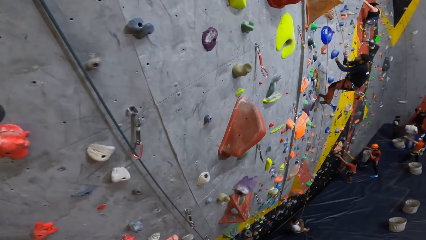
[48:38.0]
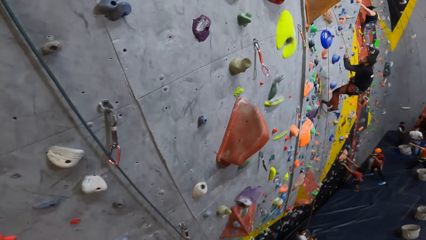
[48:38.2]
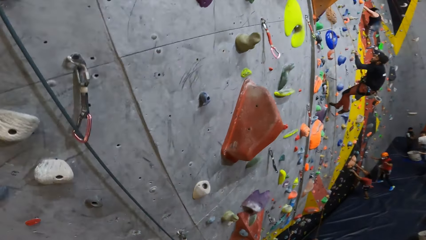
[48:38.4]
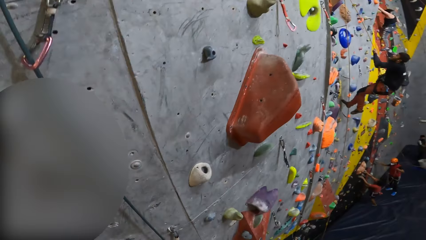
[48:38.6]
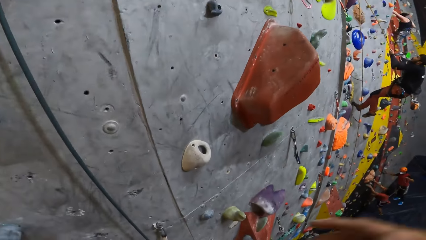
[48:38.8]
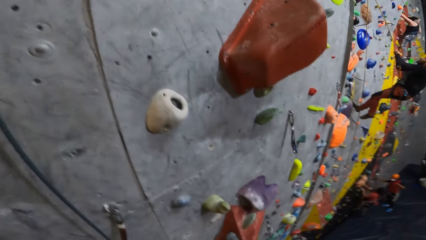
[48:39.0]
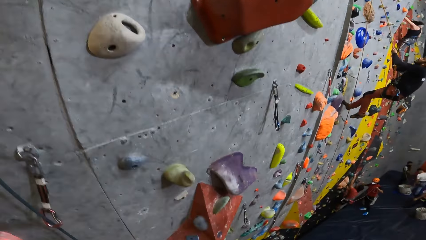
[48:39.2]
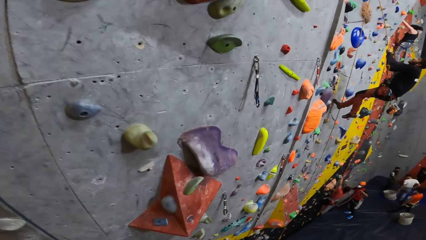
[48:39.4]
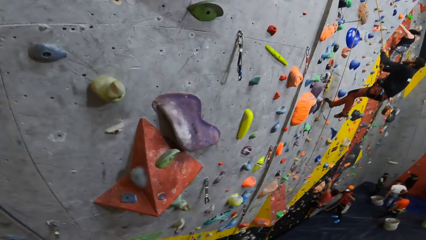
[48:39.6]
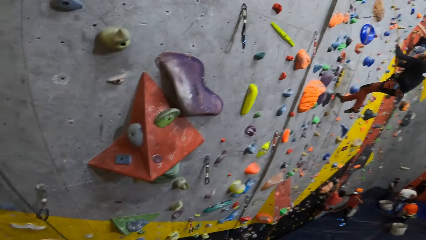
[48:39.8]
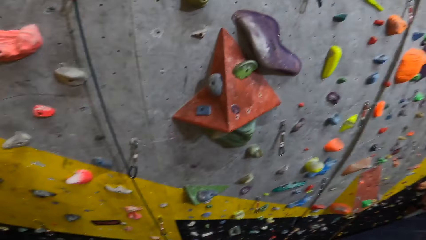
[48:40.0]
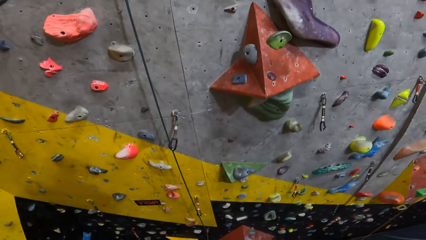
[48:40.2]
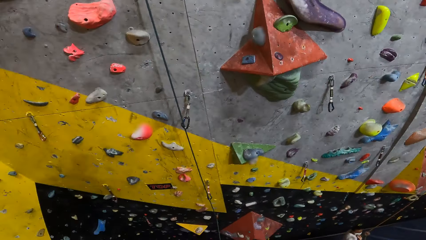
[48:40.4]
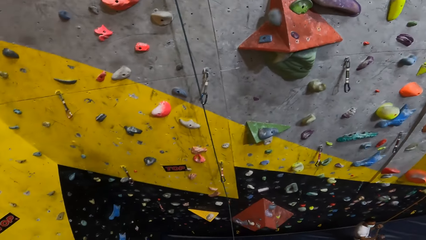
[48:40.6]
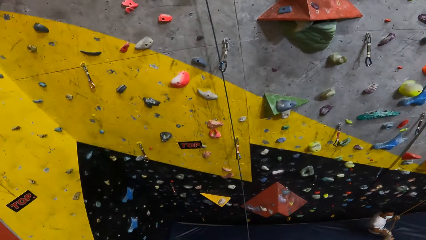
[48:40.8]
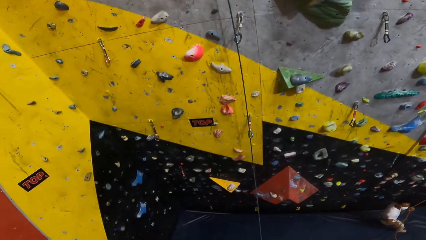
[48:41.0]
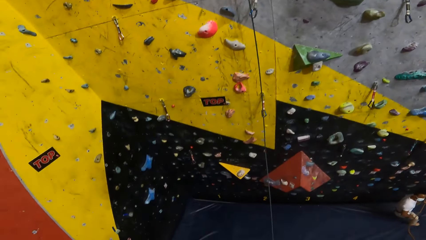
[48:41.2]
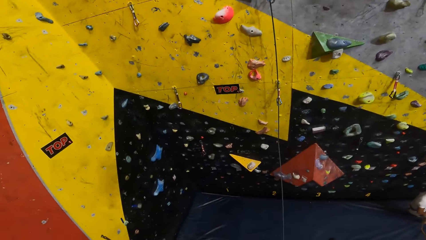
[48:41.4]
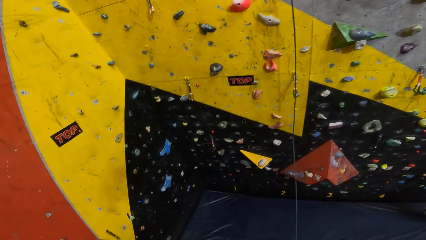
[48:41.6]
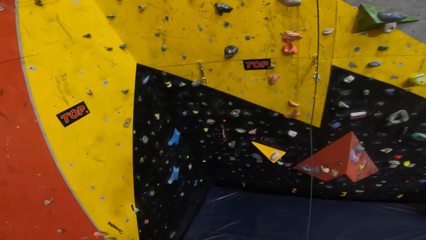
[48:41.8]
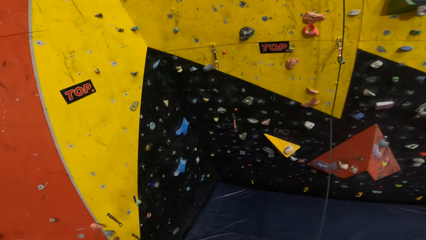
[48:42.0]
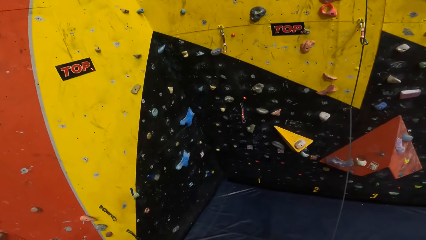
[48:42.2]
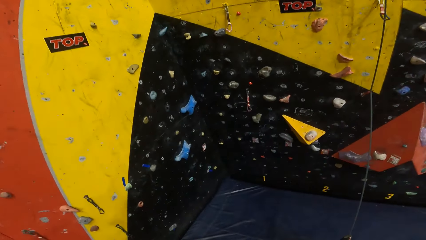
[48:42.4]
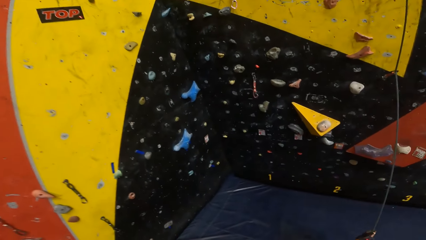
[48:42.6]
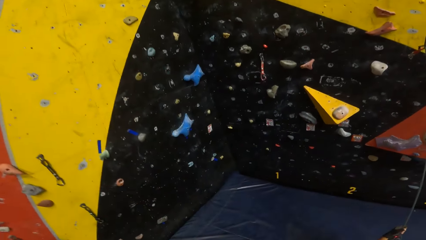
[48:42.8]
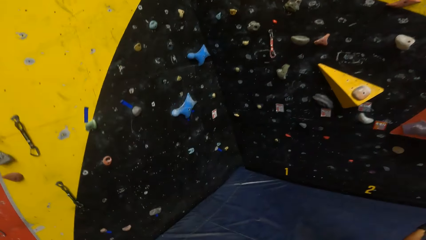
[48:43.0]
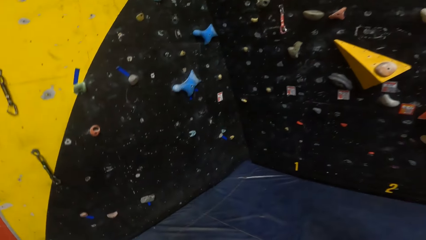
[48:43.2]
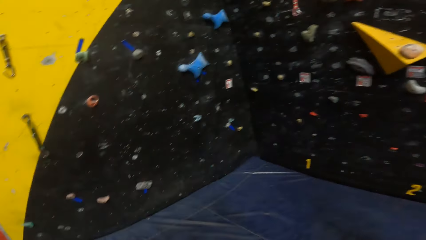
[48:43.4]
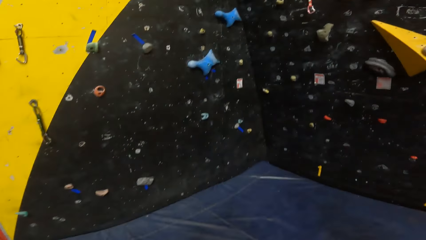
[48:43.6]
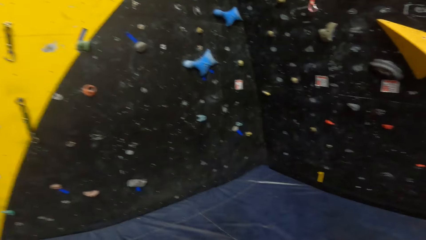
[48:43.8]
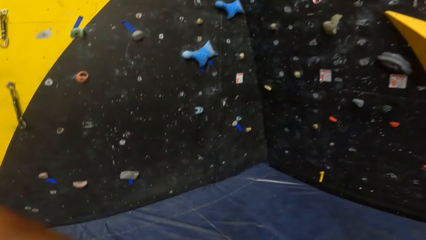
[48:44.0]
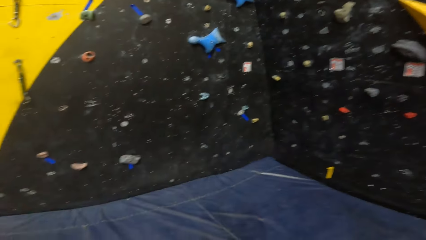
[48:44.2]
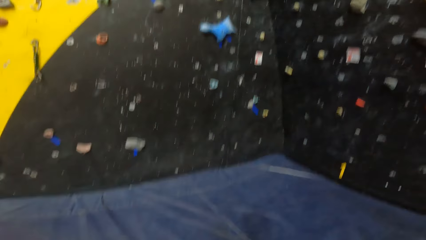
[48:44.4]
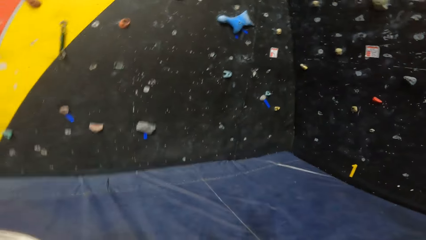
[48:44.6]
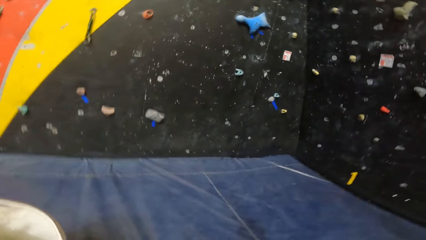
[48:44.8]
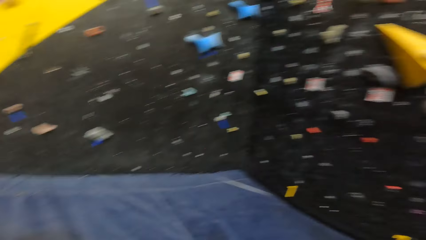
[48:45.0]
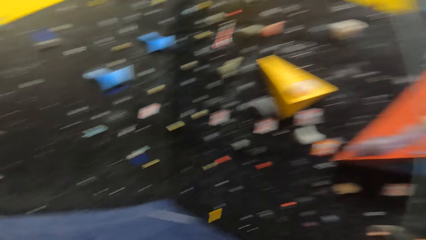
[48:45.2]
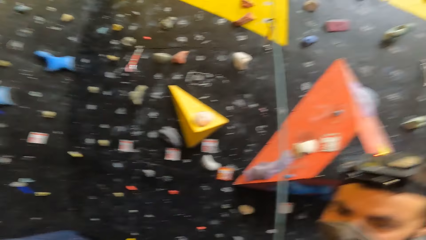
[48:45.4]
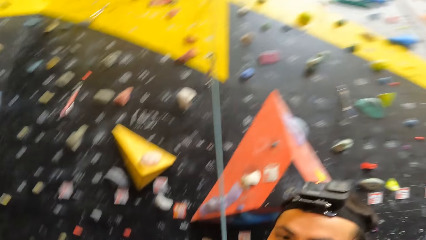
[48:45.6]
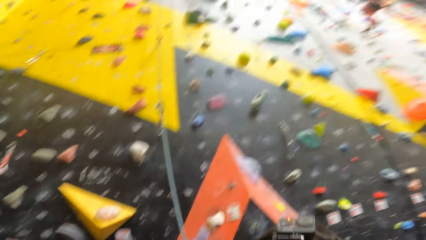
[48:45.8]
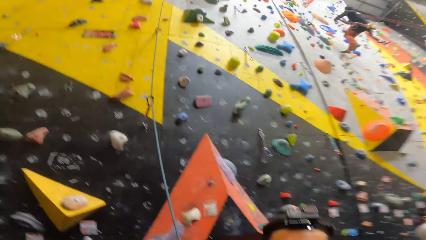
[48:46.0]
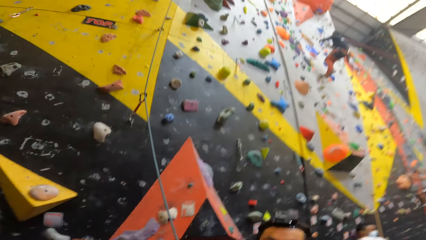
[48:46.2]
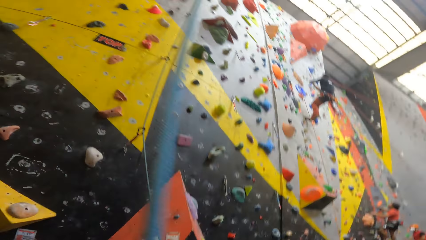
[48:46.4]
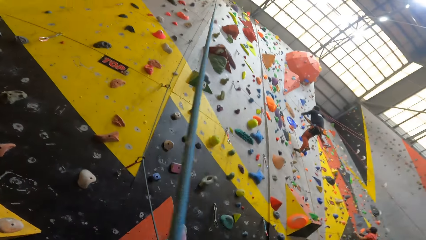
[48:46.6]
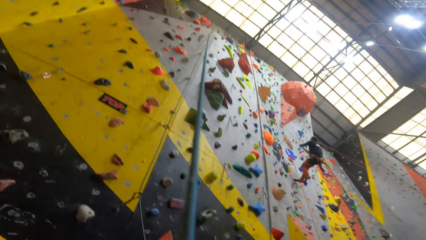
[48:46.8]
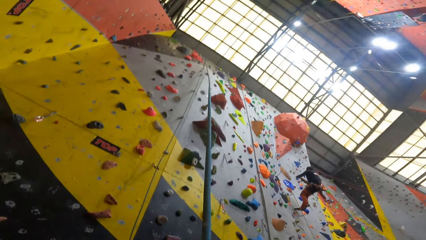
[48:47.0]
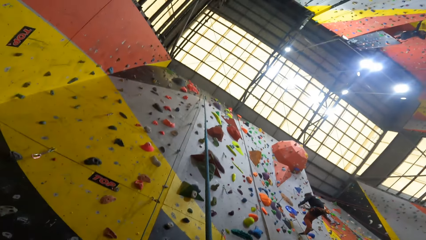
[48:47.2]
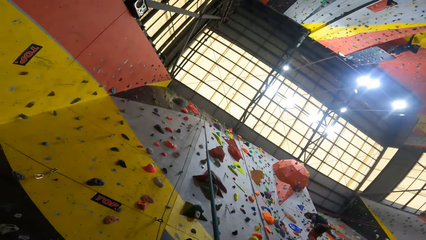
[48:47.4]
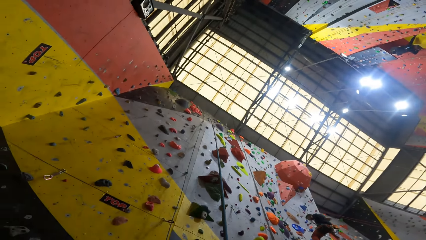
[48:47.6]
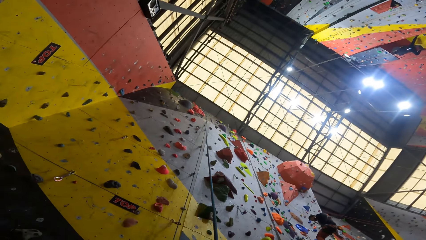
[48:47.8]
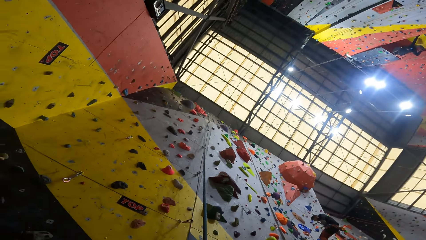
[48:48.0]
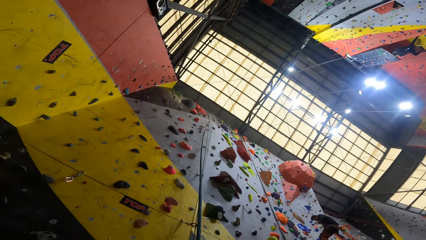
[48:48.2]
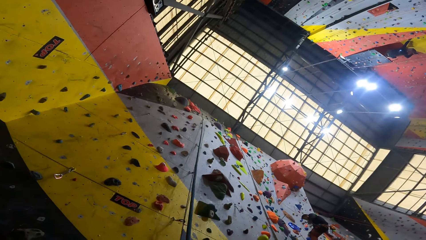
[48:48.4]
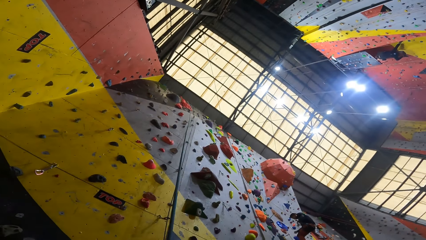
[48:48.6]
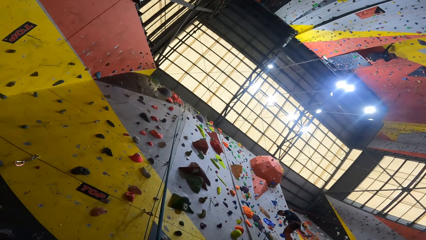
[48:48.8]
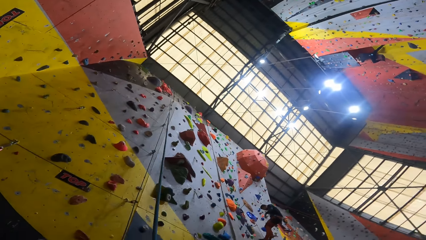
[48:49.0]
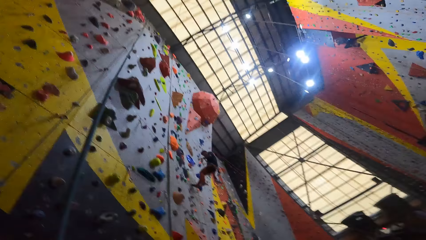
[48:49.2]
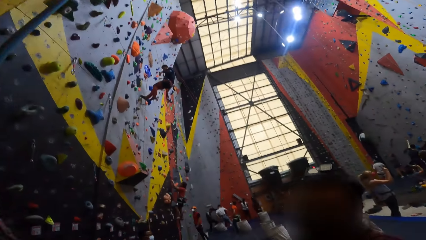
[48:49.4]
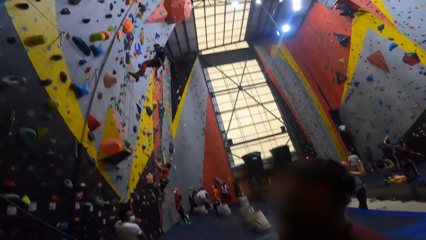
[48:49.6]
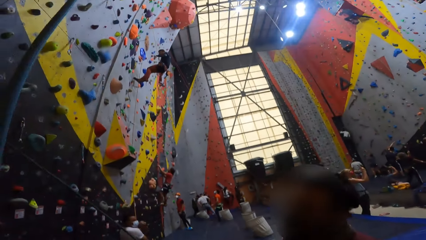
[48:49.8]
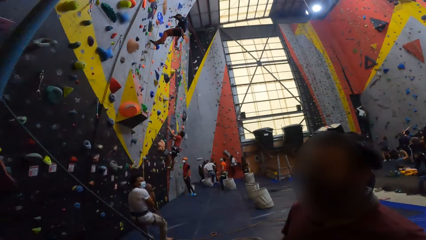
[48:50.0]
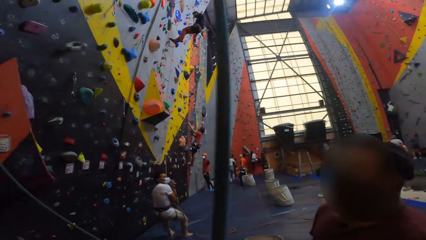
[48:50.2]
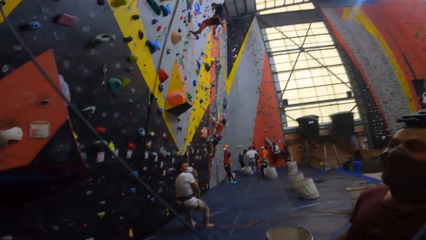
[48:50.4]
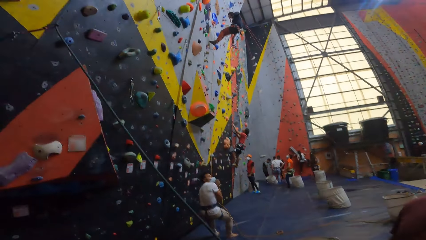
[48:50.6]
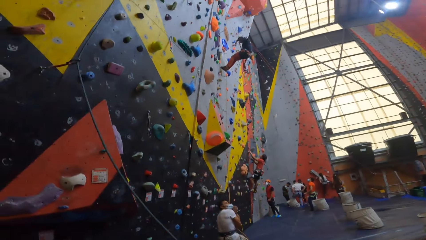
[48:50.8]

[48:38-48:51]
The camera wearer stands on the ground.
